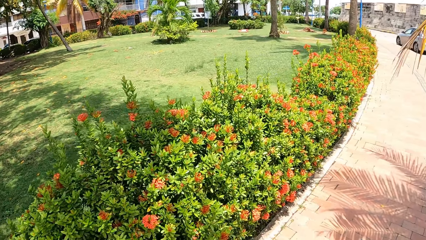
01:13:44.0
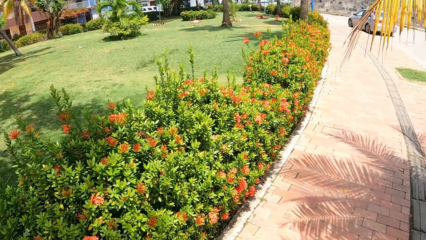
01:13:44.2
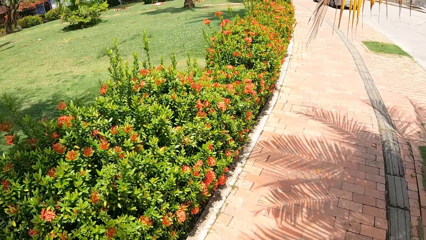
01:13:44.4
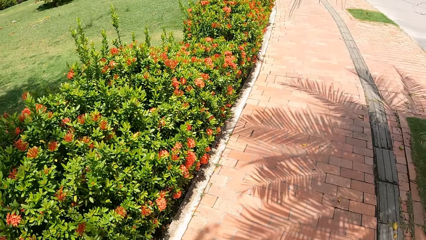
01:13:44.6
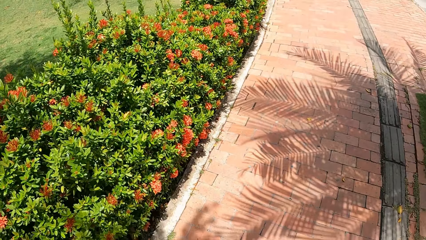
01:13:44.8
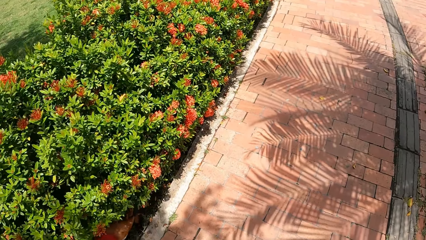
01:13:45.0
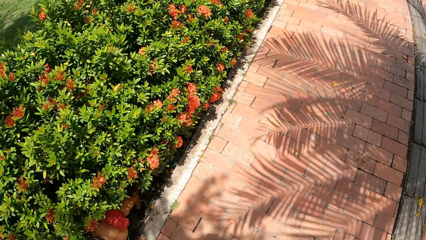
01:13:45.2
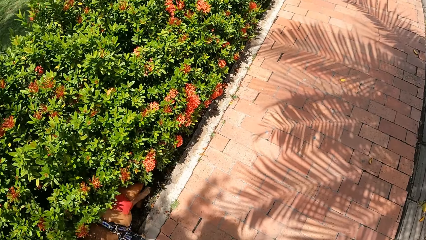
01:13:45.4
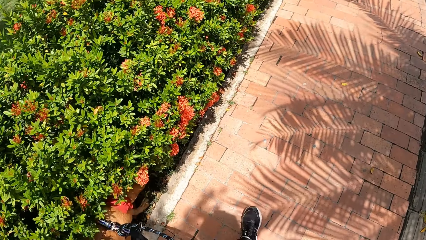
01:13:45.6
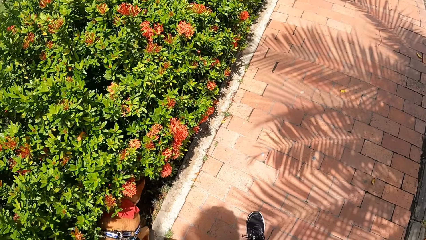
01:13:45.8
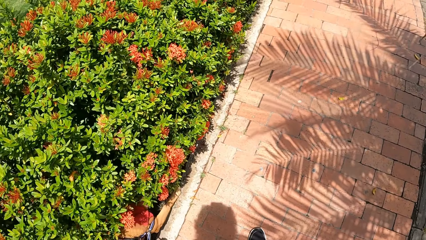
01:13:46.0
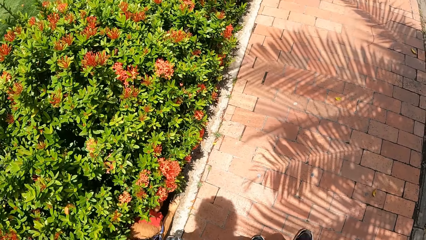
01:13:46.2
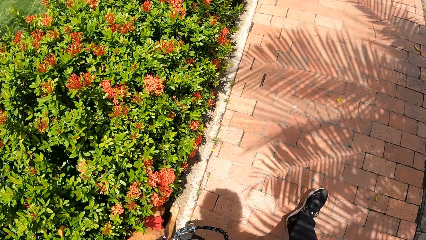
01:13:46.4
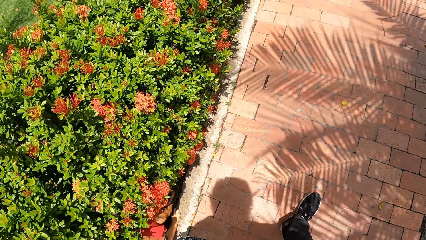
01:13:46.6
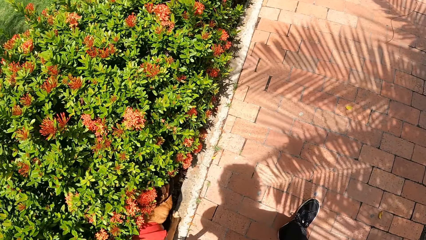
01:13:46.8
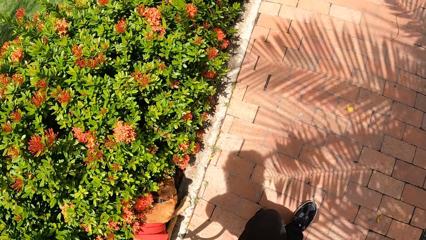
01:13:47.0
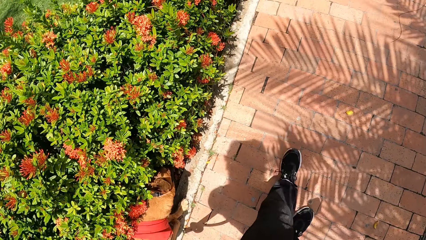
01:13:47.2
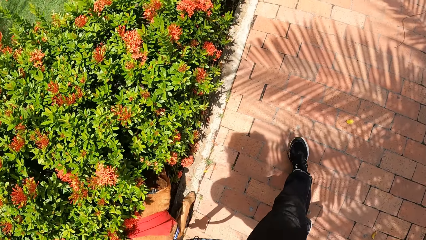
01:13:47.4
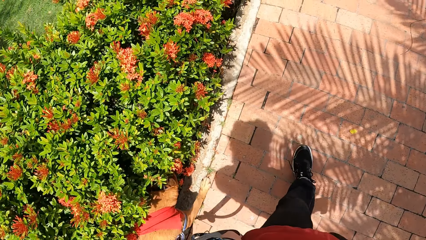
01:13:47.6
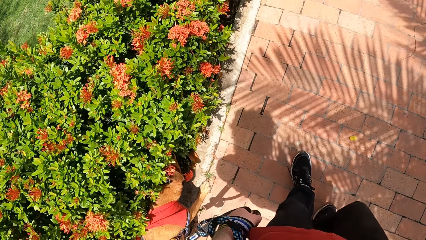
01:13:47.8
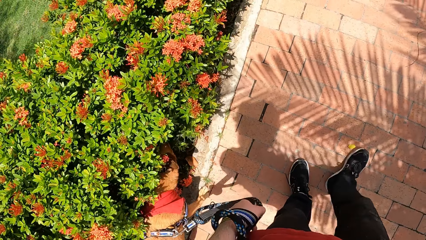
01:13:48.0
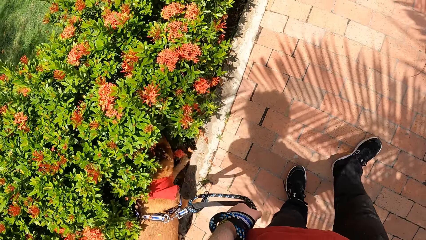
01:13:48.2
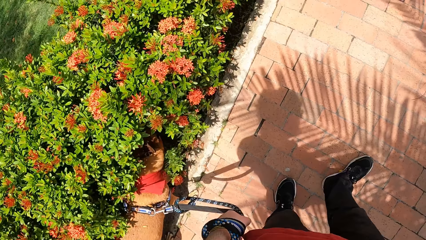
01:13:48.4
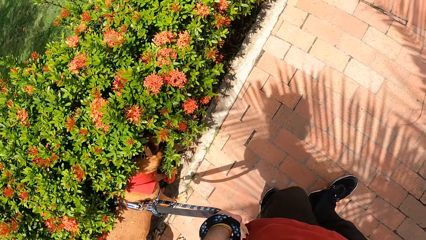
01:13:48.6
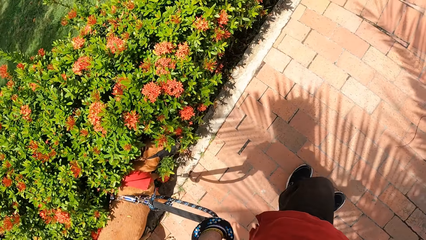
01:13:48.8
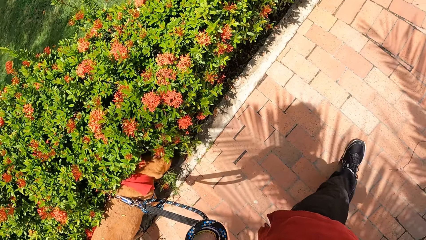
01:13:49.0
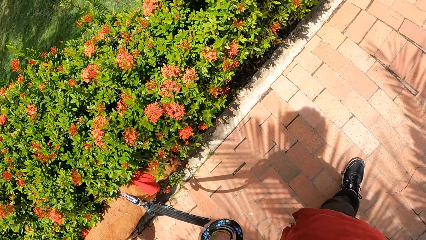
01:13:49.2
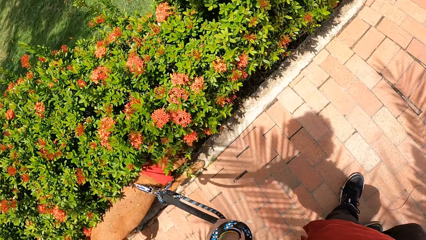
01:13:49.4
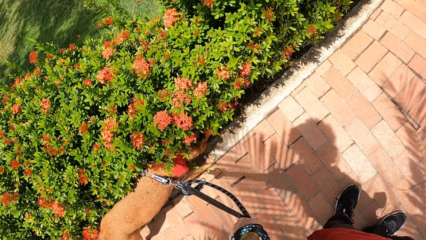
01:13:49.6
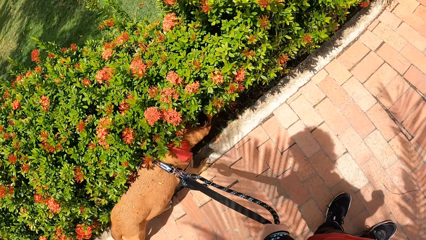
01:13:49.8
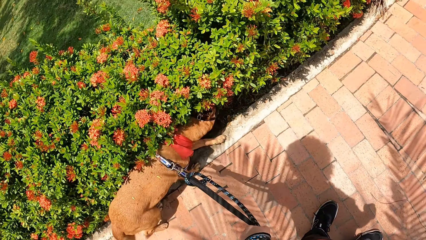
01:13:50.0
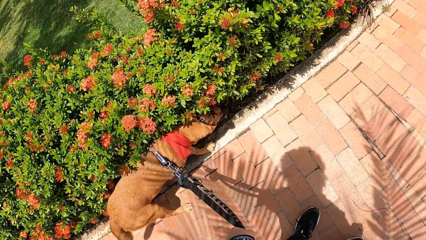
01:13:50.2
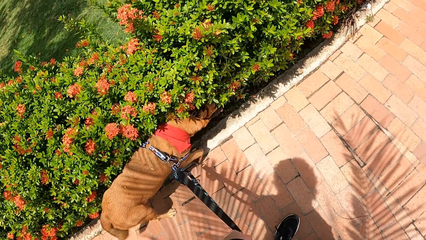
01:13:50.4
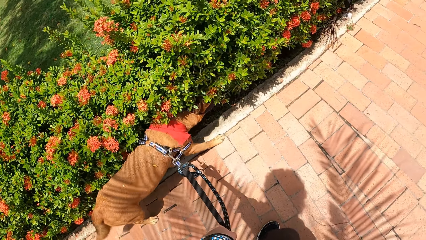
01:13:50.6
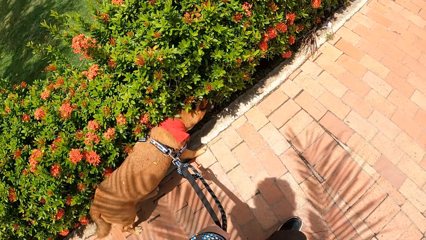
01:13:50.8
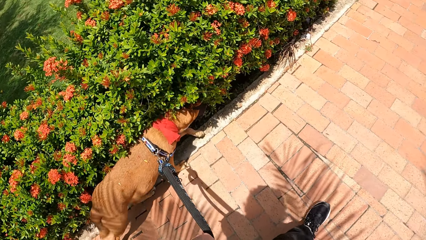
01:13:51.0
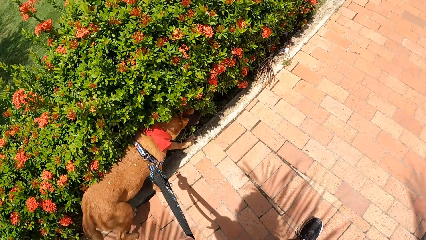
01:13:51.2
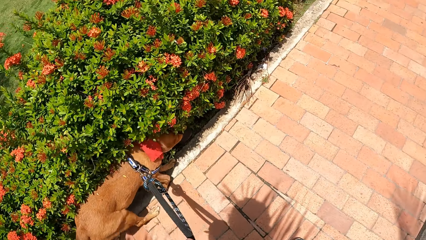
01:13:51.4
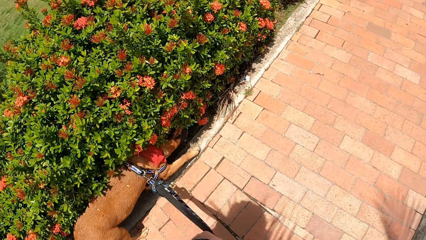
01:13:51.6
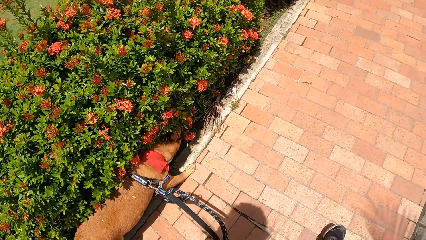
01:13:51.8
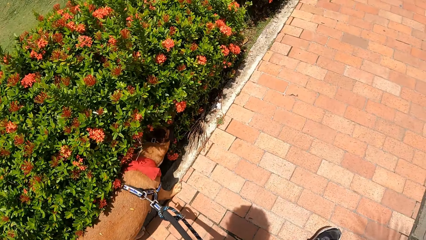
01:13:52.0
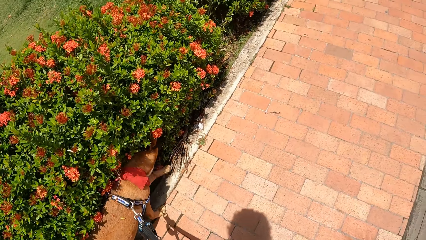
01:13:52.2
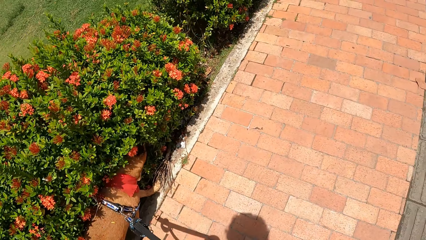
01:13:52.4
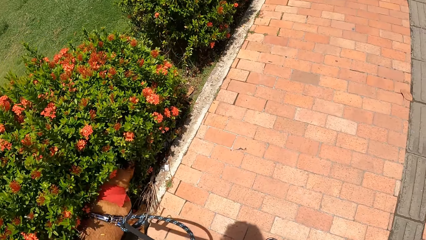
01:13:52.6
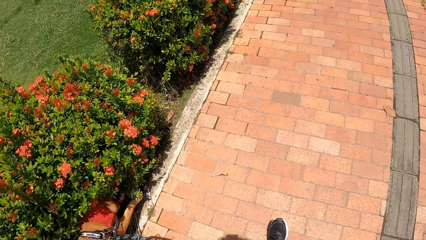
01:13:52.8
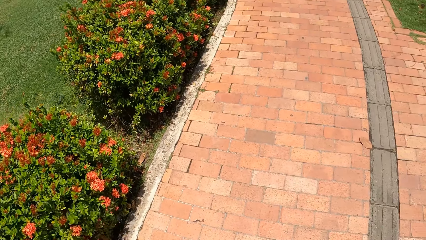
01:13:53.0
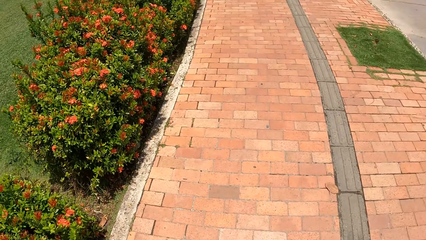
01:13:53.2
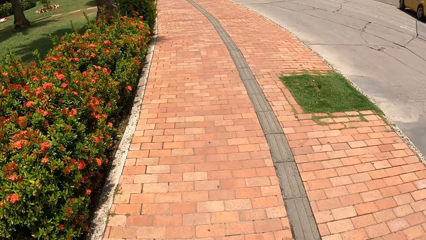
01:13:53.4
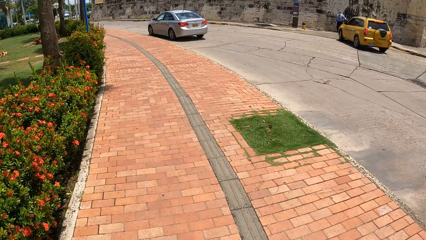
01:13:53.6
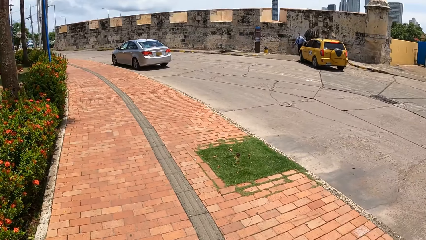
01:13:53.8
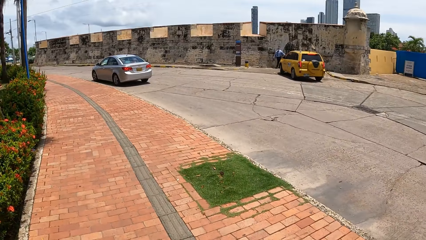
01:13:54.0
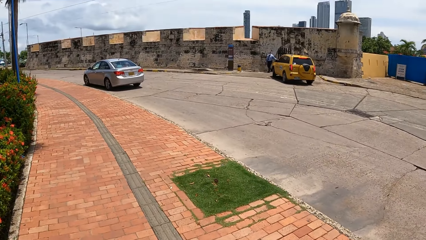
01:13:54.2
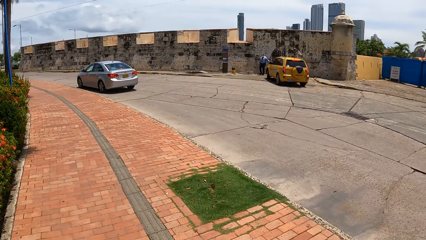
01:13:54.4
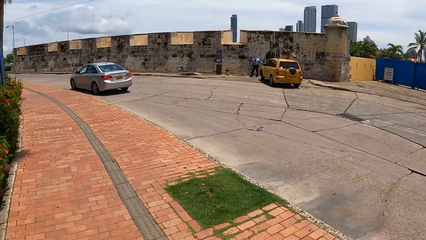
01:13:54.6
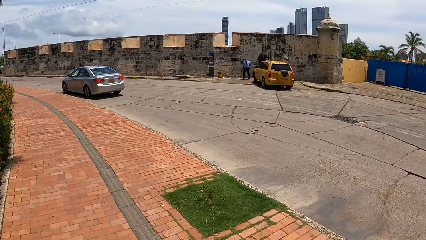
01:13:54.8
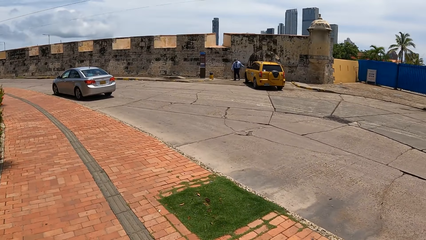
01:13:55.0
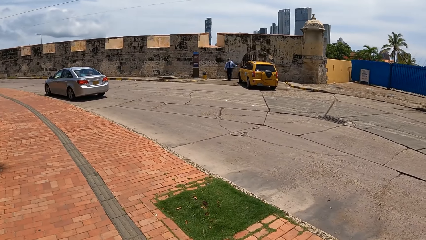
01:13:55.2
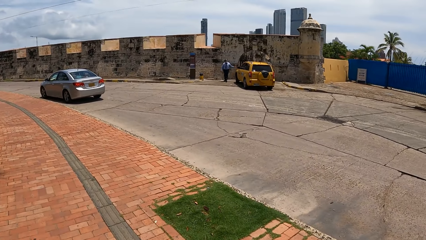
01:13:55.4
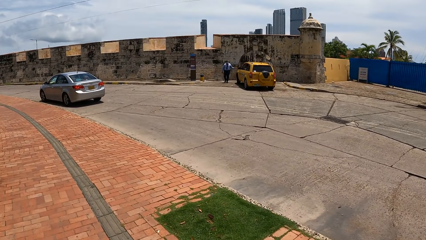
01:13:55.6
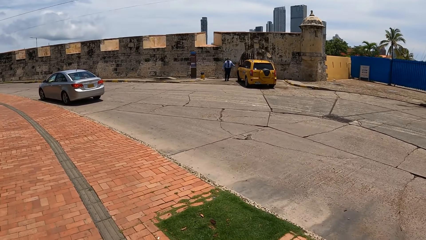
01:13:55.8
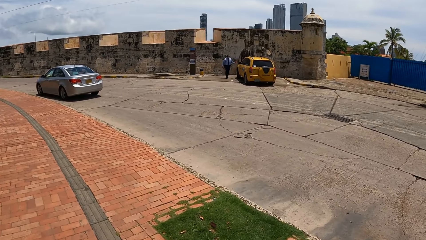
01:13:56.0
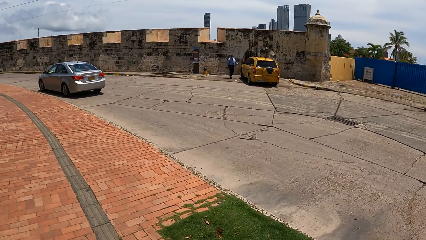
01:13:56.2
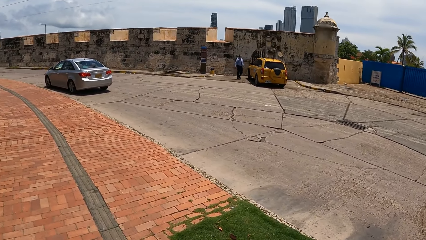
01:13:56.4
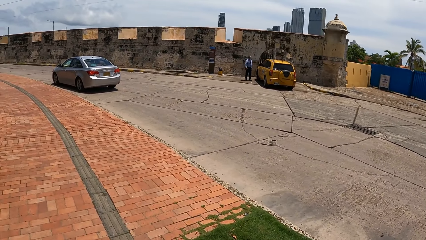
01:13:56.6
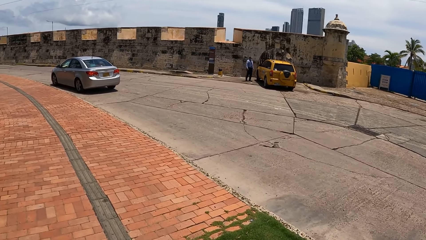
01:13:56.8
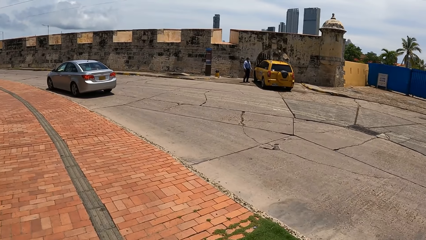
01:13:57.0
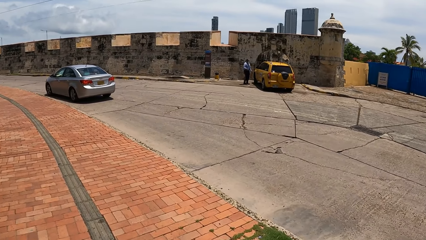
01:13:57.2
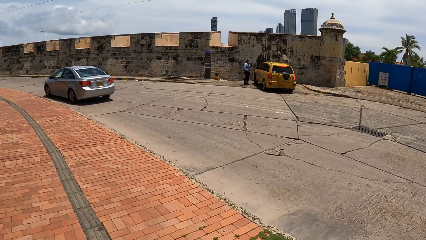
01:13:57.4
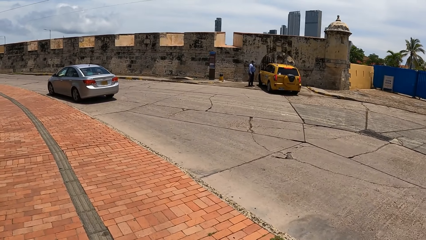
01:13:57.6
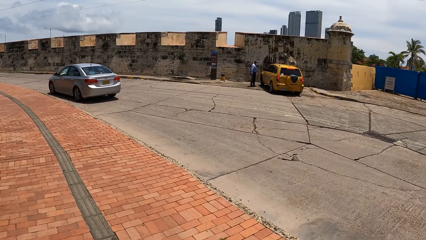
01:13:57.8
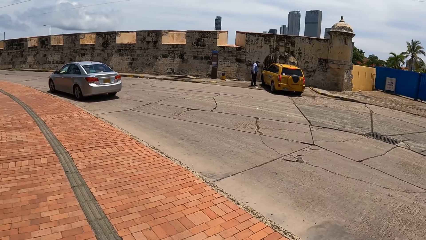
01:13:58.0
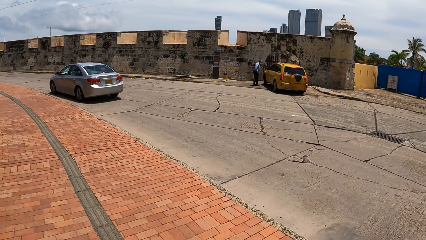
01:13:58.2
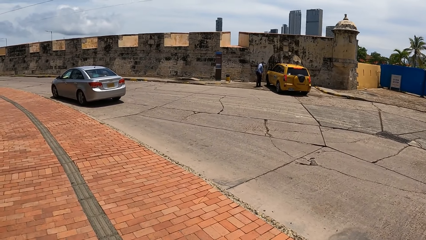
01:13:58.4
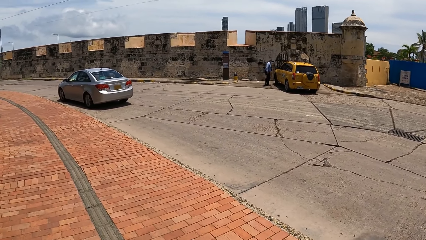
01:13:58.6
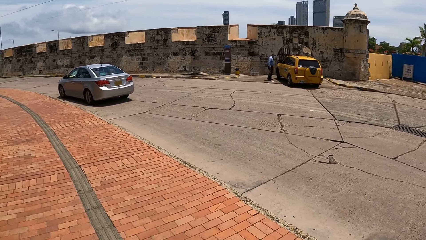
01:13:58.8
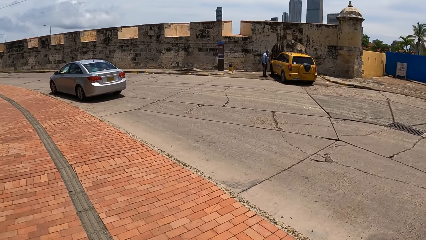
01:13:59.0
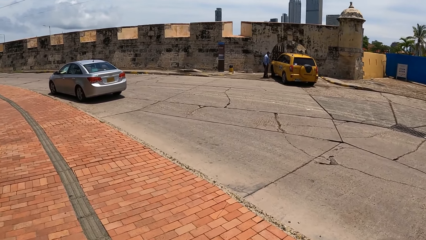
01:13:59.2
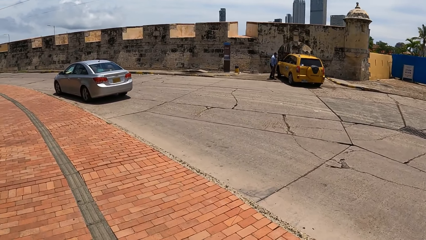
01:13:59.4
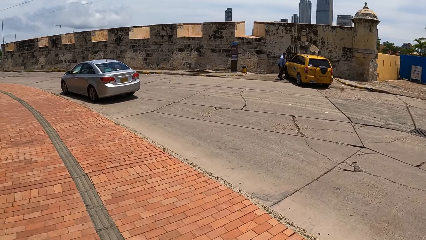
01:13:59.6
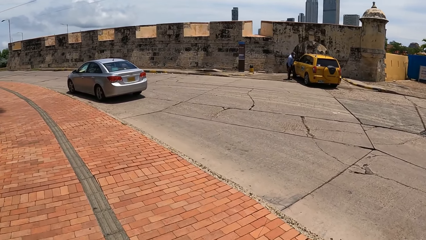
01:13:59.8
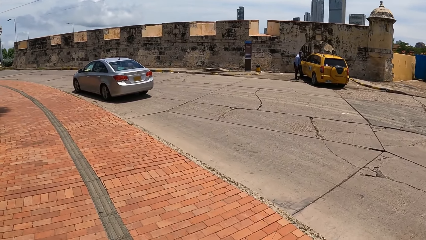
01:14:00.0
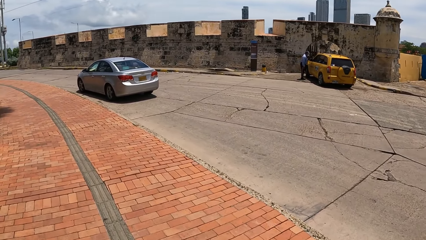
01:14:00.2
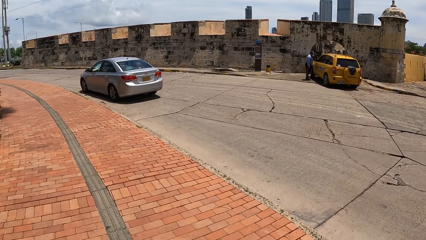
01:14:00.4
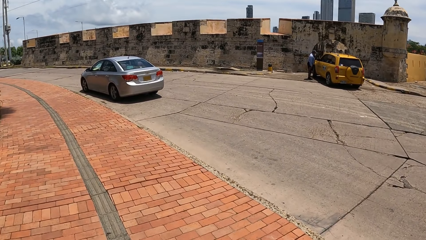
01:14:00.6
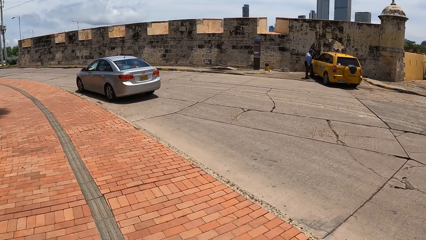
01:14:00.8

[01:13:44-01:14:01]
The camera wearer walks the dog.
